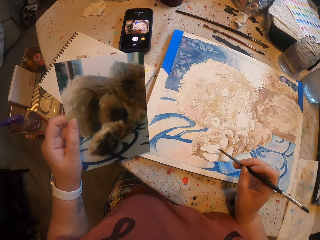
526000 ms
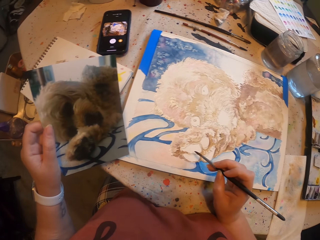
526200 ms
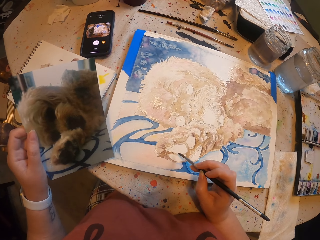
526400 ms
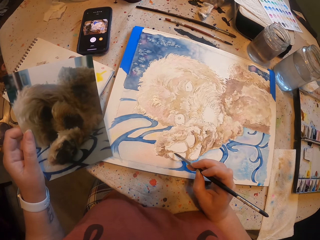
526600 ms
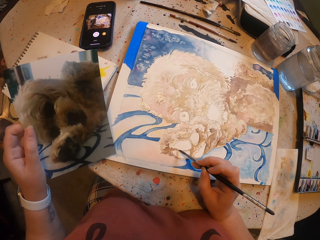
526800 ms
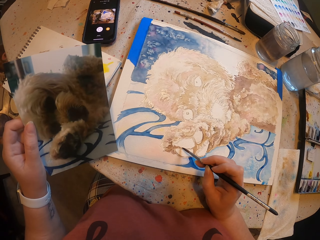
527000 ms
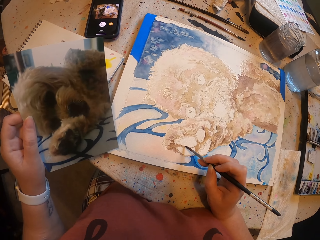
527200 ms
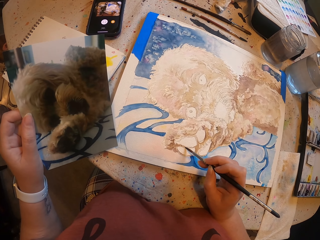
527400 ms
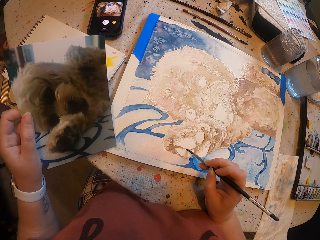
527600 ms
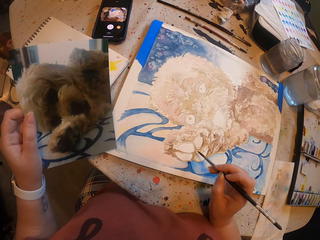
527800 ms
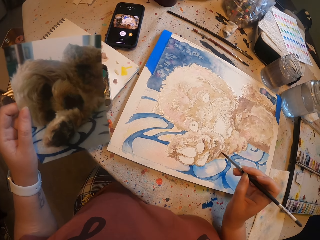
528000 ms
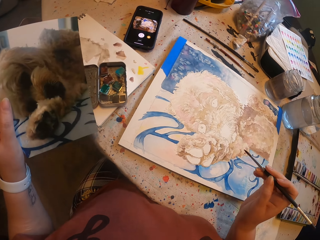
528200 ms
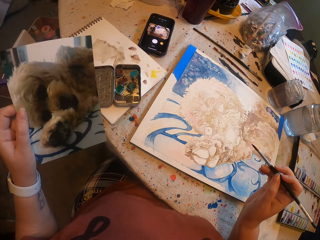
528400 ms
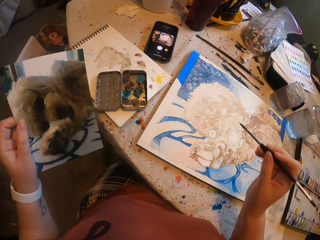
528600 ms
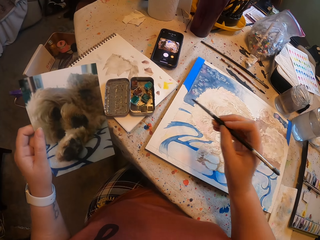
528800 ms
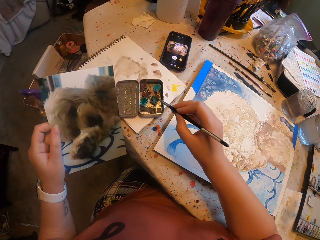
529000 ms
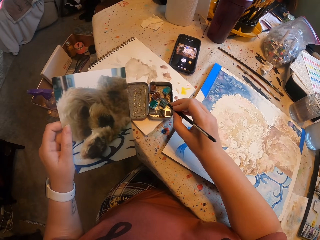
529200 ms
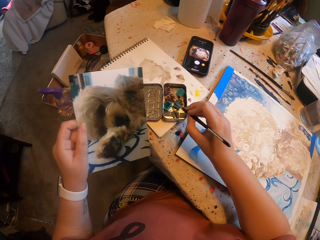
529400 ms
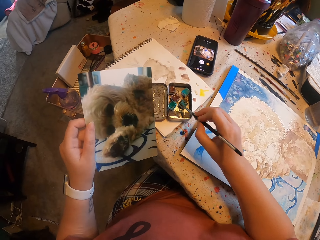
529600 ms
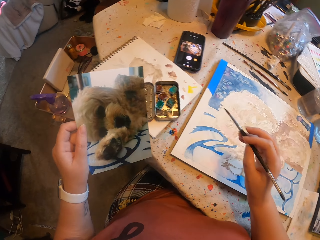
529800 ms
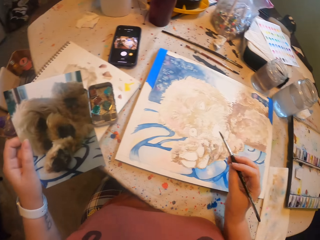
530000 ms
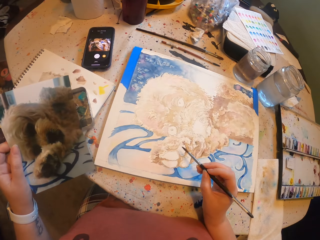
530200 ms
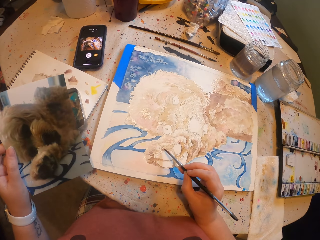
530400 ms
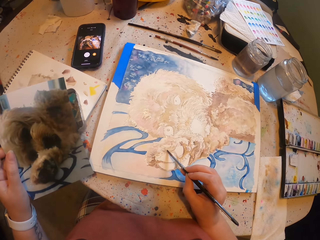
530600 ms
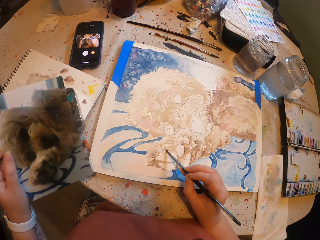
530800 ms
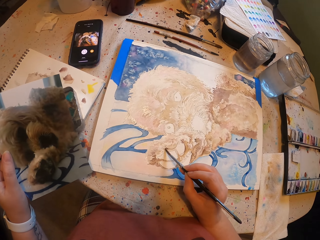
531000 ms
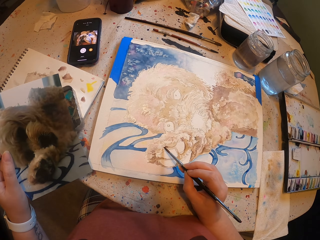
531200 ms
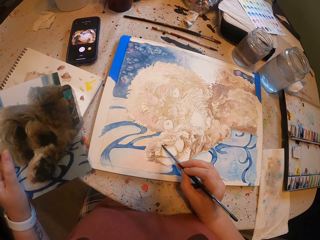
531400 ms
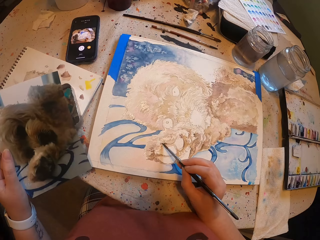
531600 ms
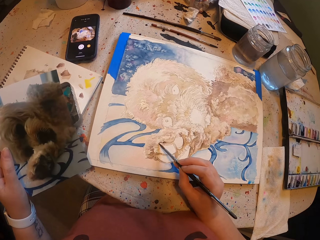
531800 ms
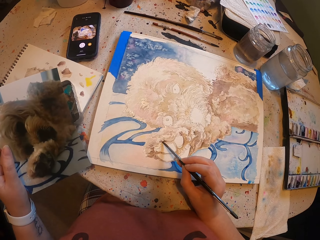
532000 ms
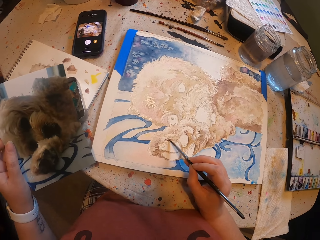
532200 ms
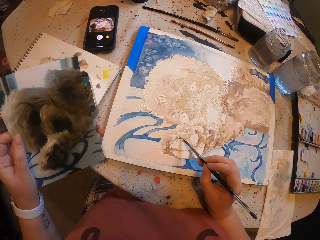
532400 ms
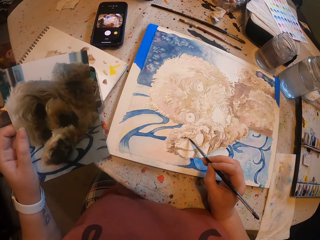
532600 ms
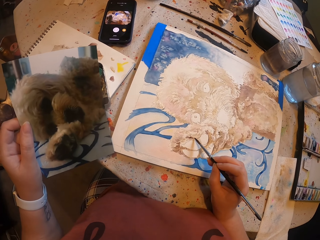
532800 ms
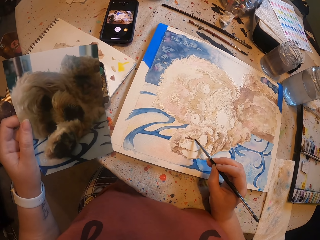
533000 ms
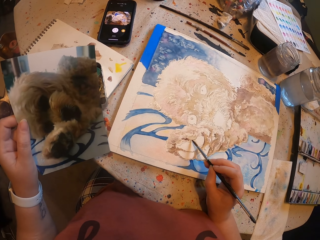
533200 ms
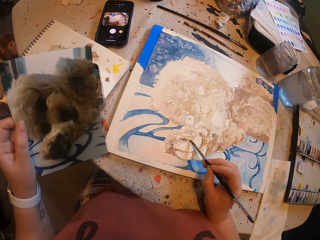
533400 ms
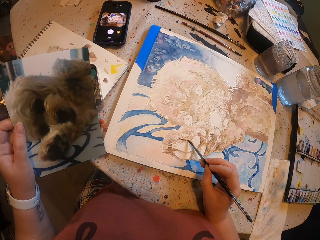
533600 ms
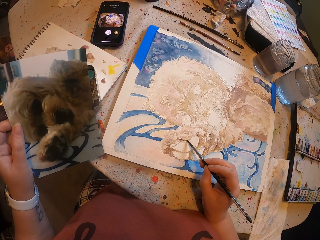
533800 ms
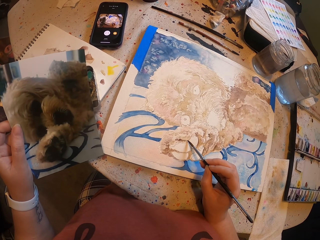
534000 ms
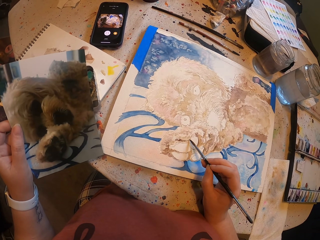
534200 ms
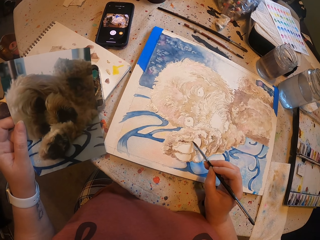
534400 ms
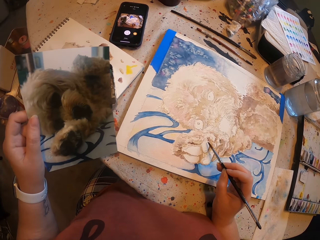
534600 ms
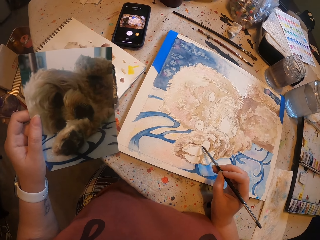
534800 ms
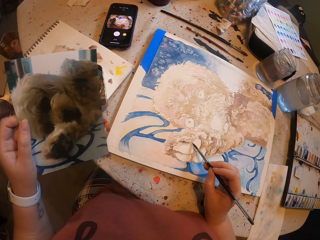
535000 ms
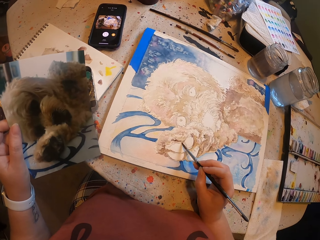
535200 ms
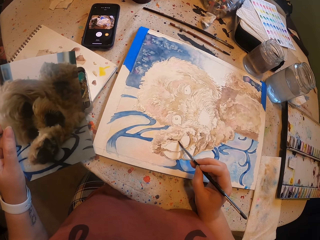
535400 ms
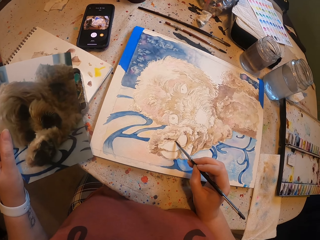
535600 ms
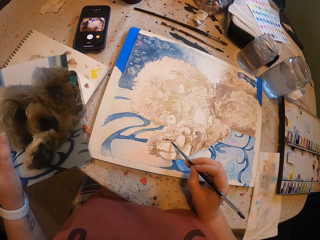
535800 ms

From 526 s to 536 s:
The camera wearer dips the paint brush in the paint. They paint the art with the paint brush.

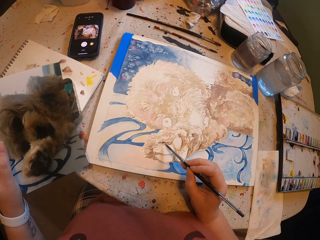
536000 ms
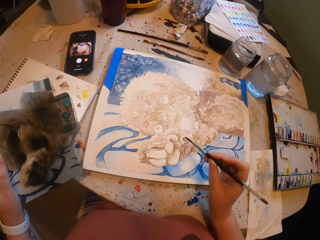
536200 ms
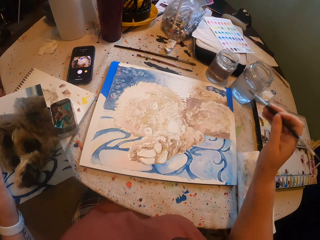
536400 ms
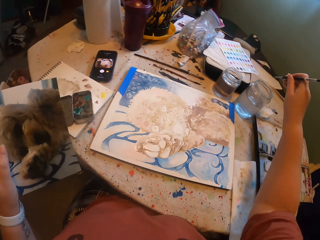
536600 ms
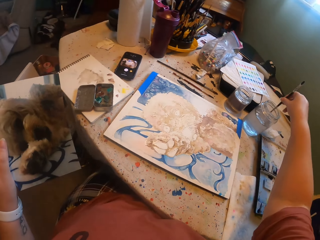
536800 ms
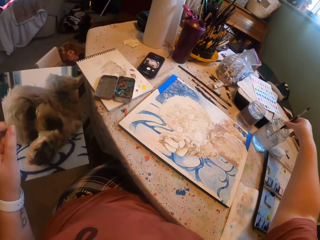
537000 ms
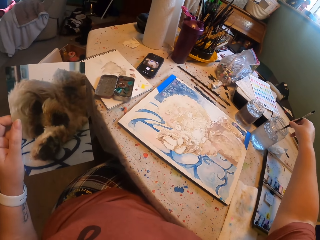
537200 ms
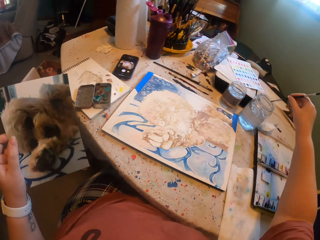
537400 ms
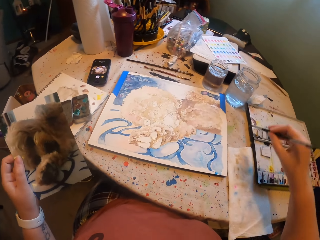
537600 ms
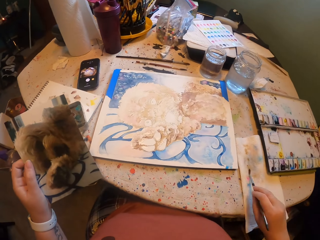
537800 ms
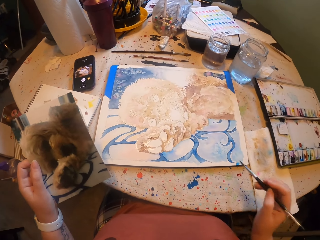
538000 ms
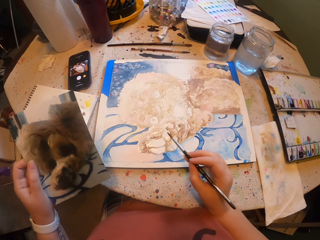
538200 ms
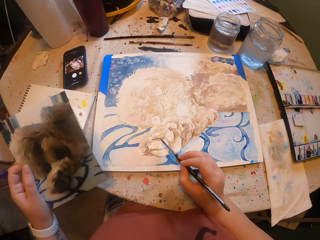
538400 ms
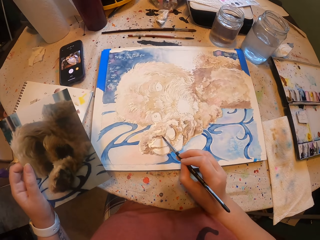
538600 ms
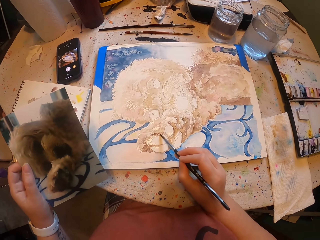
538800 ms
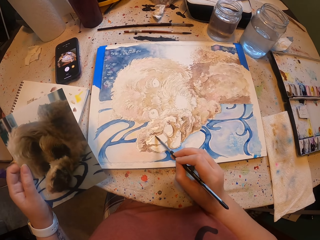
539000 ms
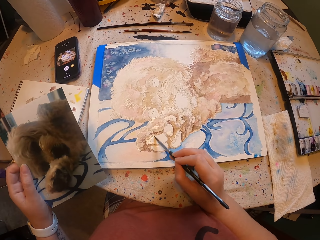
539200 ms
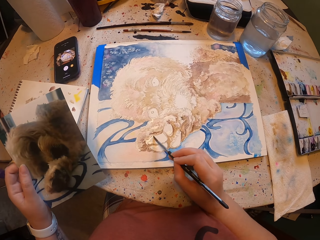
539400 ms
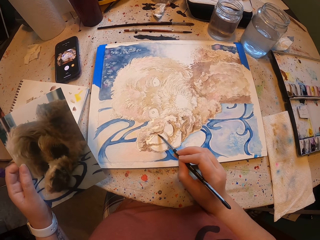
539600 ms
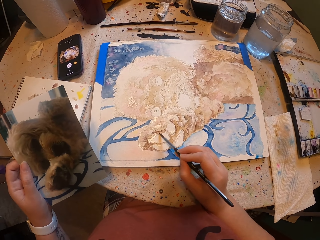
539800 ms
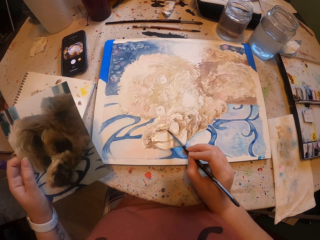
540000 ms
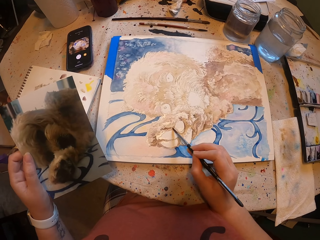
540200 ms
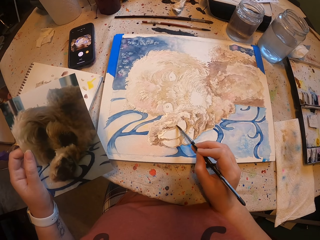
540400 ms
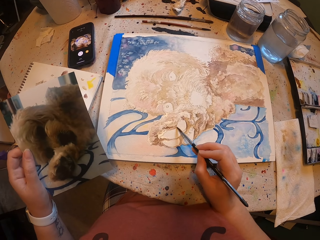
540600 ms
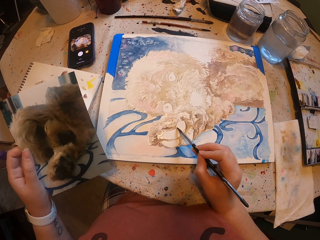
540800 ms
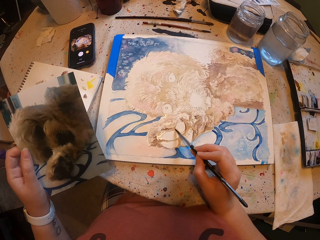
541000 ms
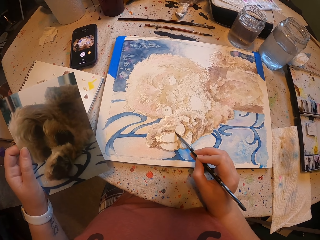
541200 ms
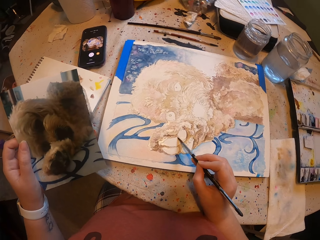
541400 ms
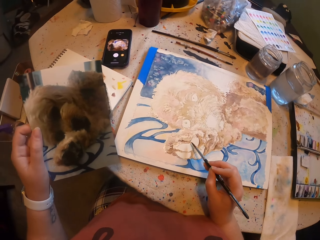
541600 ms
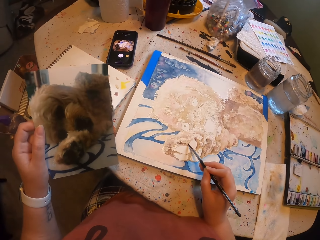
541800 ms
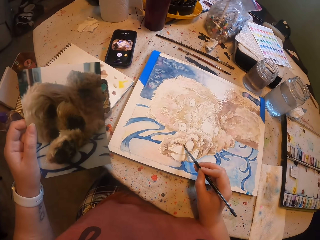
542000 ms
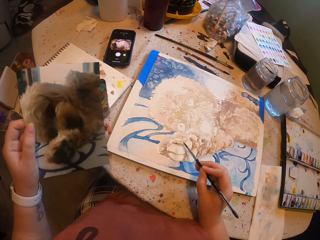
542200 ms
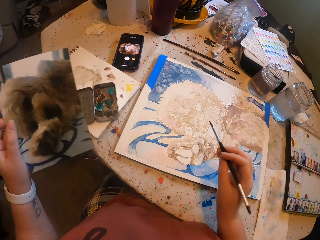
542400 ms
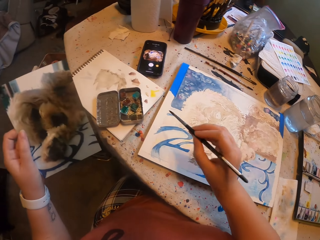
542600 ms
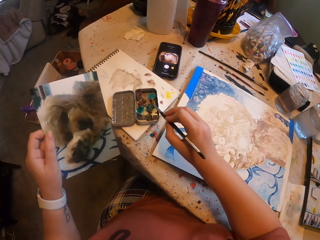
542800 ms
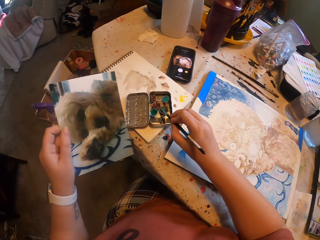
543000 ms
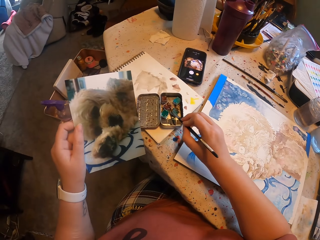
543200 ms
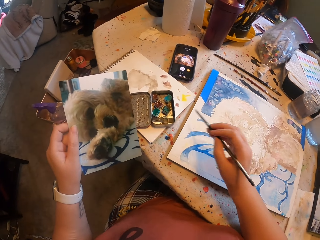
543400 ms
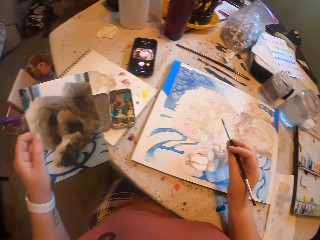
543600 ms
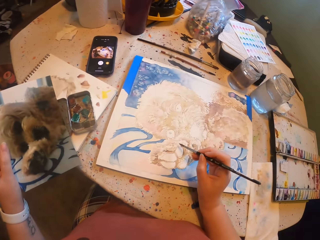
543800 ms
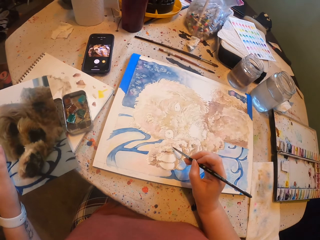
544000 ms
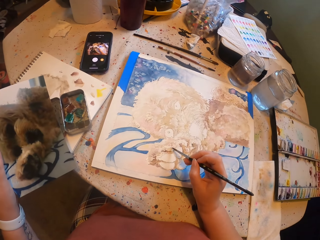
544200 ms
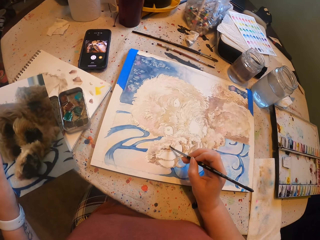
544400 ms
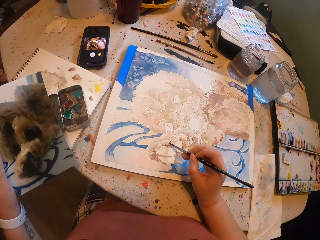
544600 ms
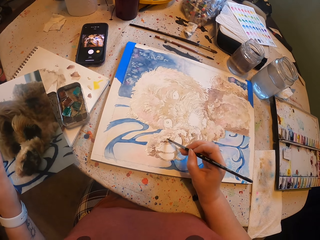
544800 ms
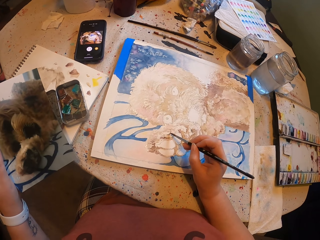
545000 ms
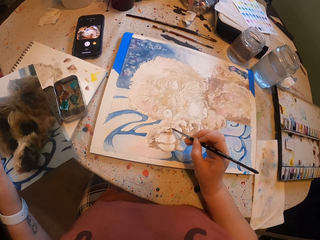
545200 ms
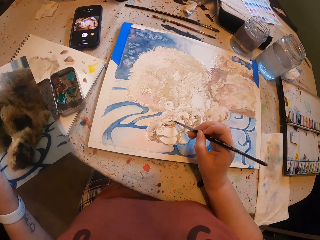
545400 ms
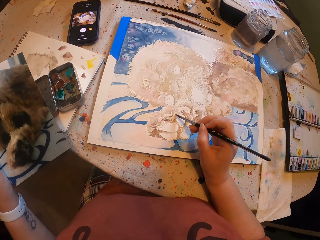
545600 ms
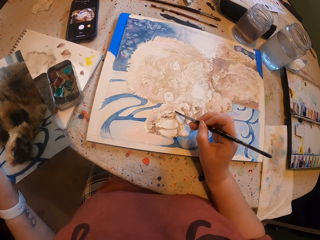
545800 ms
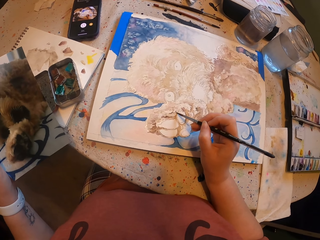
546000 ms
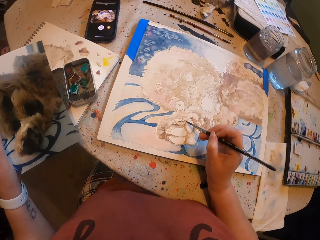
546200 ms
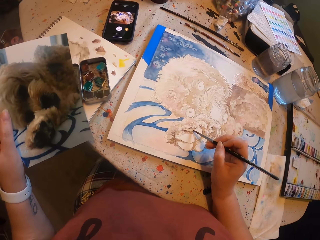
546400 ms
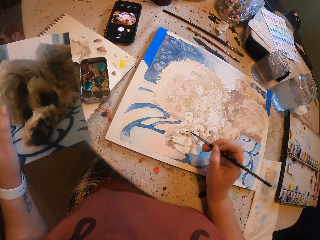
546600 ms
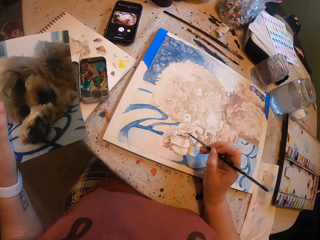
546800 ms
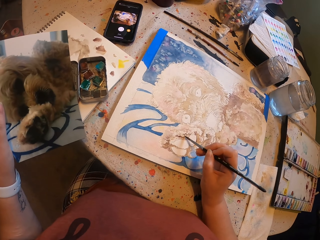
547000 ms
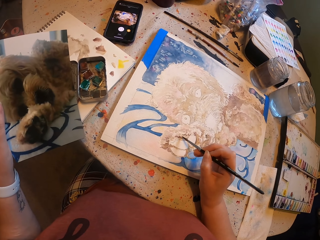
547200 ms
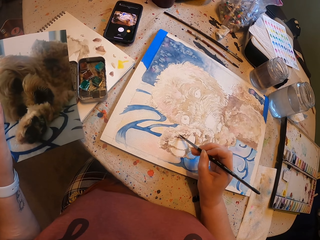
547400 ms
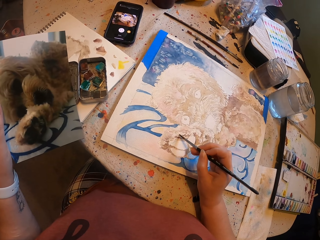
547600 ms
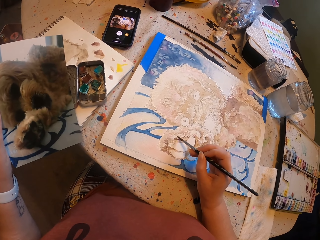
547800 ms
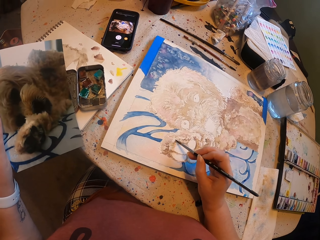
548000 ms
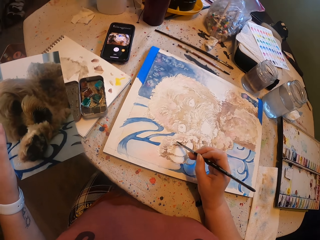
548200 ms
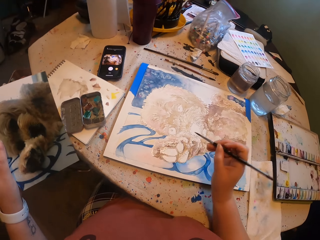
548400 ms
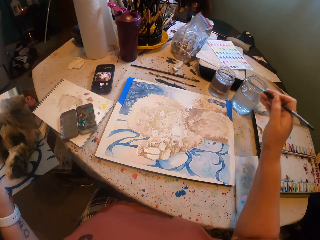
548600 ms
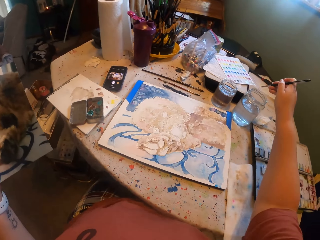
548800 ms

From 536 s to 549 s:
The camera wearer dips the paint brush in the water. They paint the art with the paint brush. They paint the art with the paint brush repeatedly.
